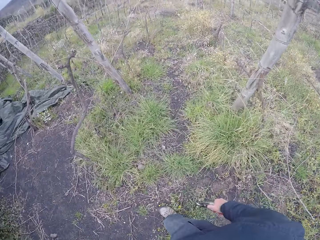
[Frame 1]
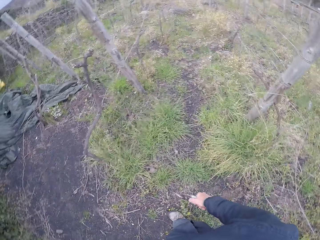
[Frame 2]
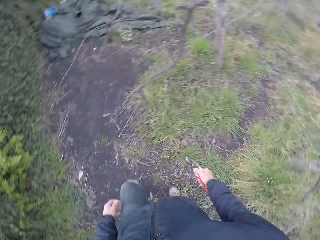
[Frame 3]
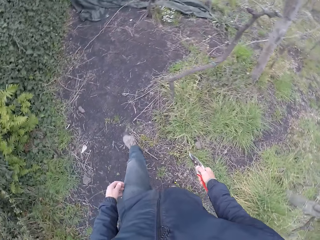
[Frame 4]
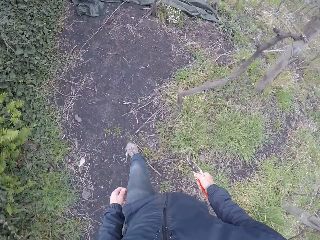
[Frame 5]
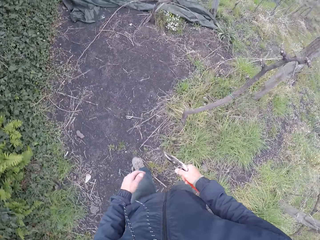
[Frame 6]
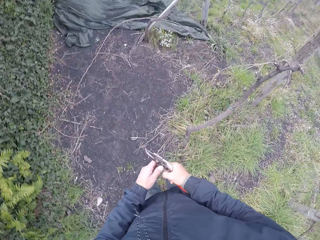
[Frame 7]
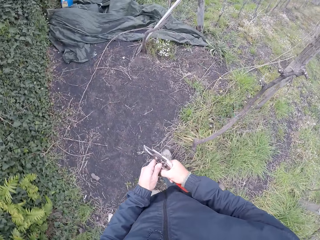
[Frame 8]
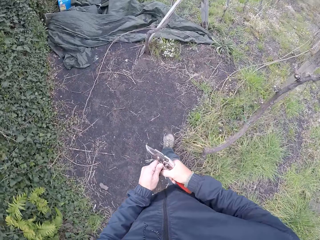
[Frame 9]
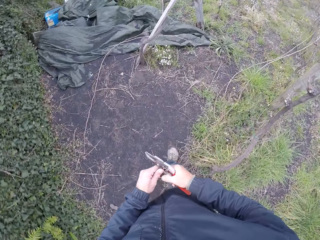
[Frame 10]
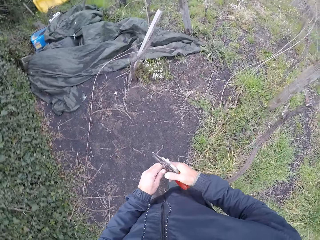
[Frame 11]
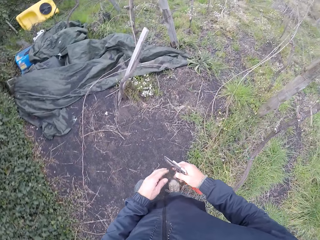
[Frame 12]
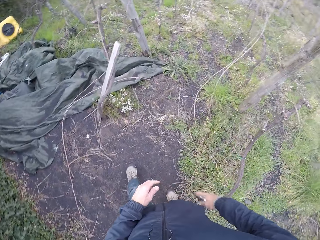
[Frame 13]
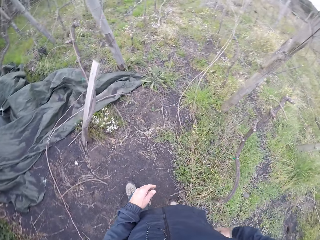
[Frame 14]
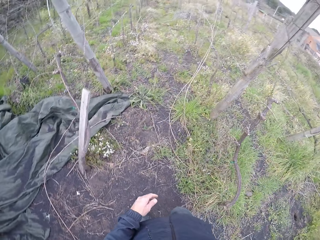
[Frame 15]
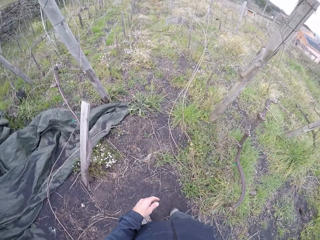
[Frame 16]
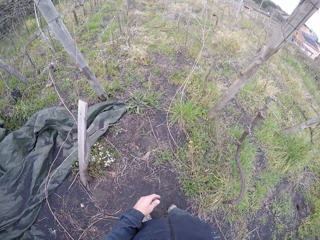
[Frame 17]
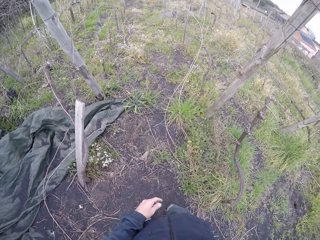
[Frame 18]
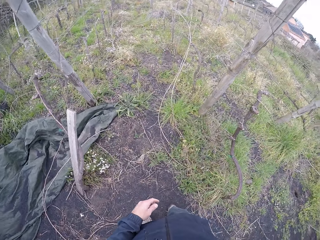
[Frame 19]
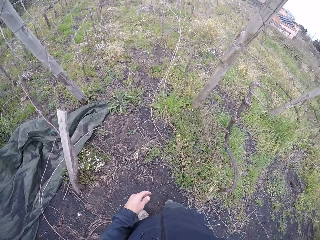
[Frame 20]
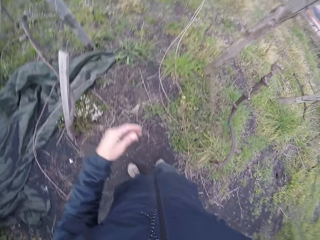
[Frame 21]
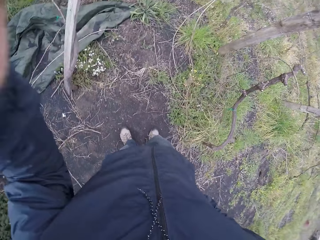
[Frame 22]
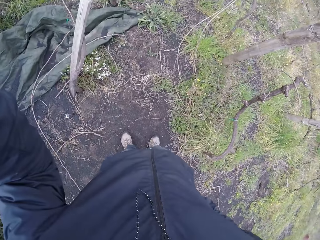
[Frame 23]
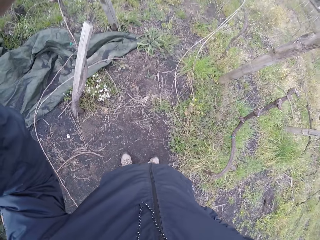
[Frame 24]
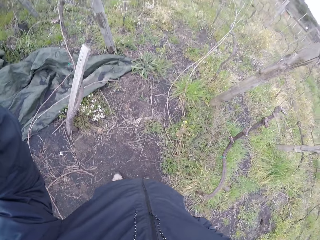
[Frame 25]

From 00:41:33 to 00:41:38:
The camera wearer holds the pruner with his hands. He looks at the trash on the ground and lifts the left hand.
